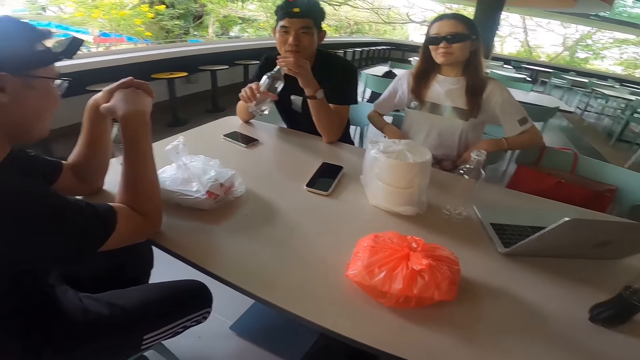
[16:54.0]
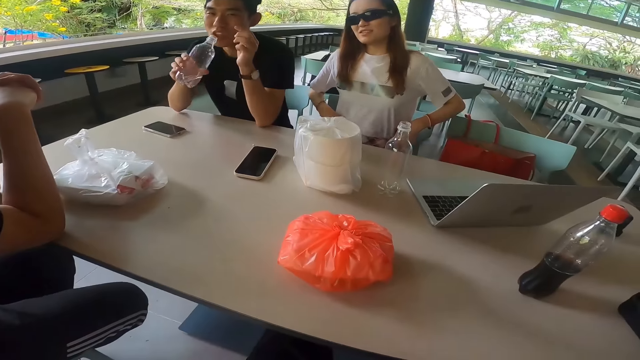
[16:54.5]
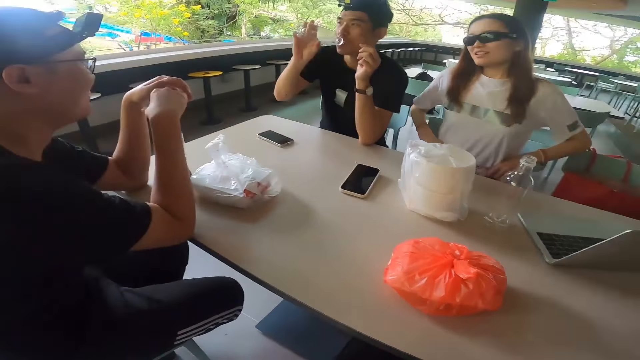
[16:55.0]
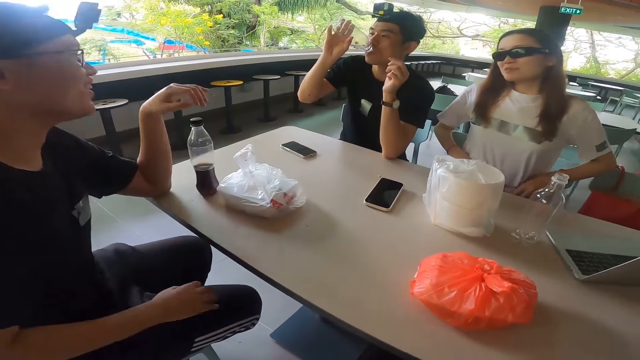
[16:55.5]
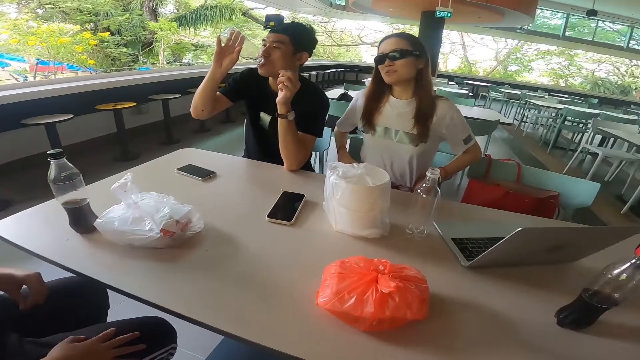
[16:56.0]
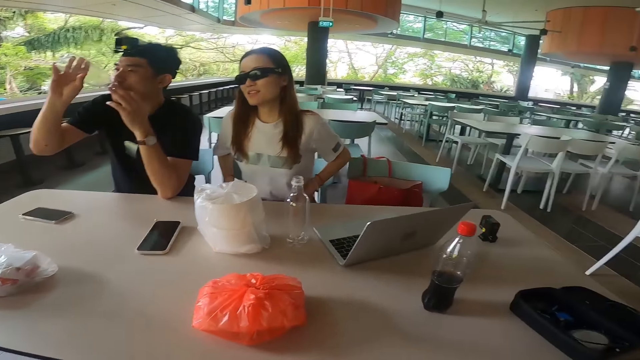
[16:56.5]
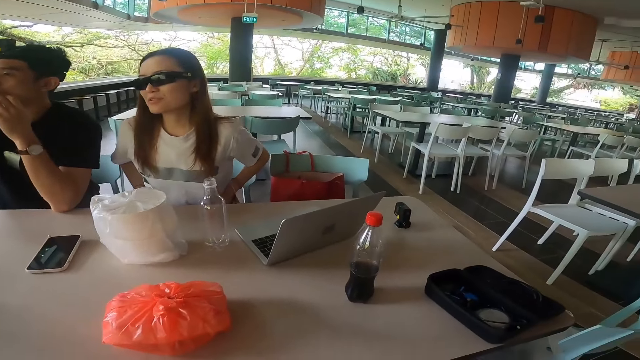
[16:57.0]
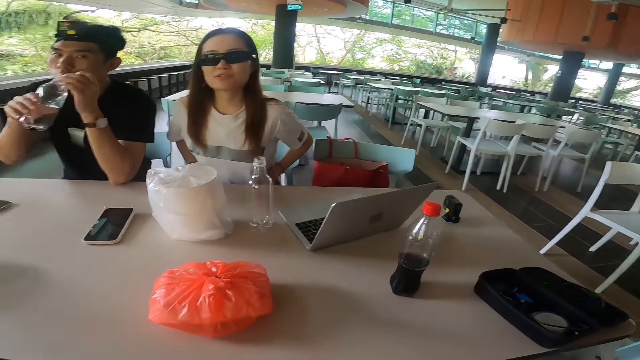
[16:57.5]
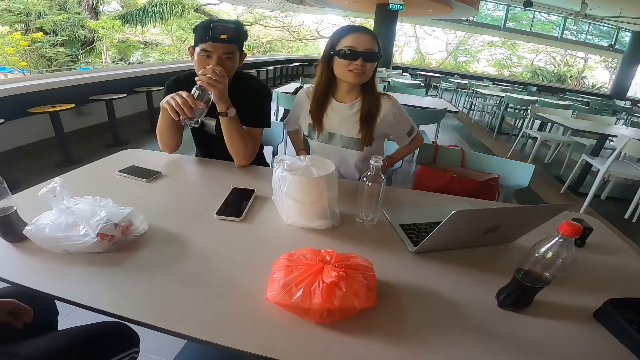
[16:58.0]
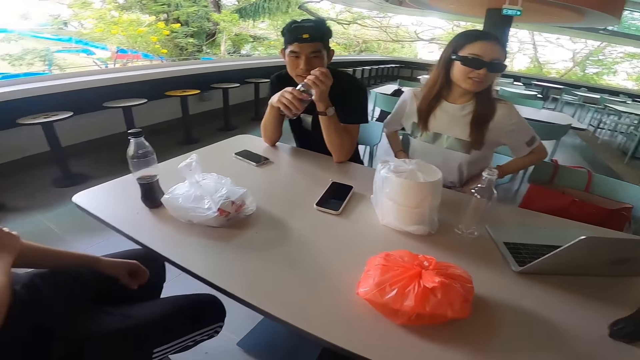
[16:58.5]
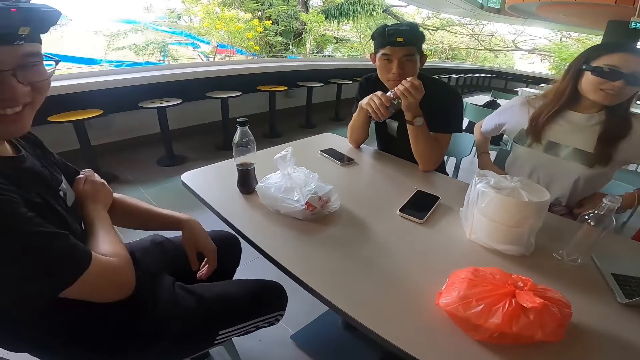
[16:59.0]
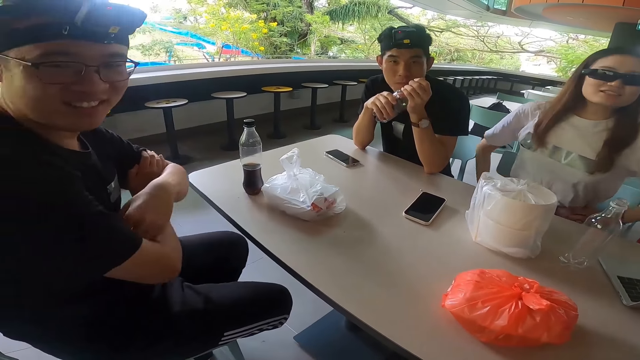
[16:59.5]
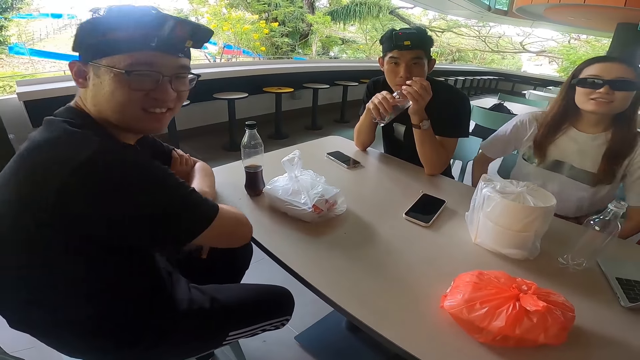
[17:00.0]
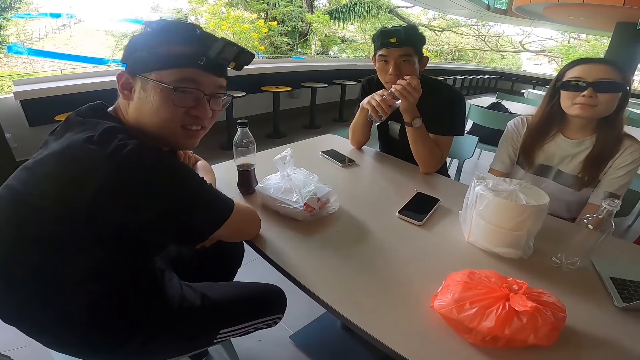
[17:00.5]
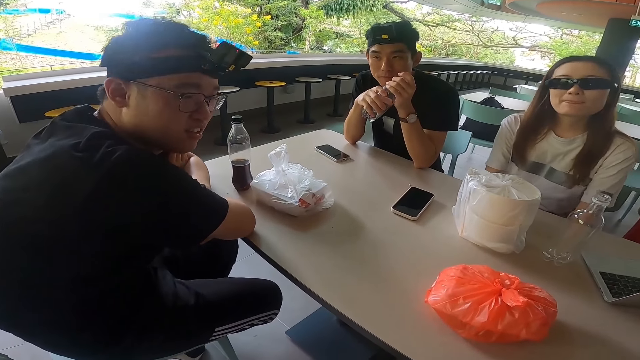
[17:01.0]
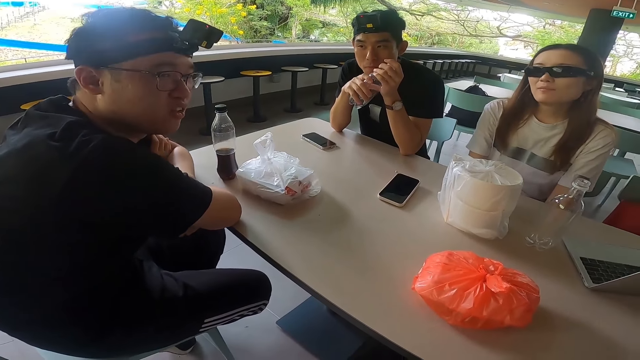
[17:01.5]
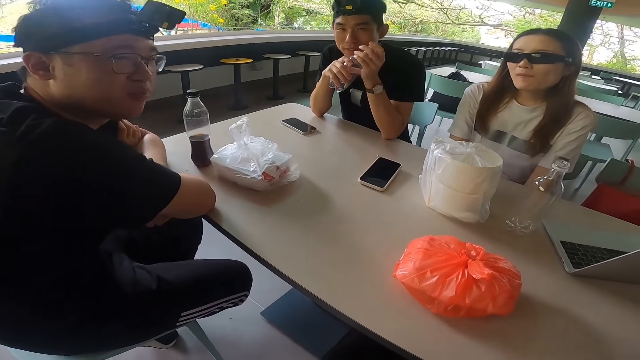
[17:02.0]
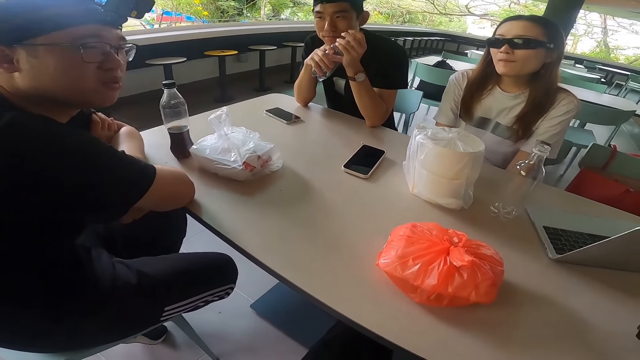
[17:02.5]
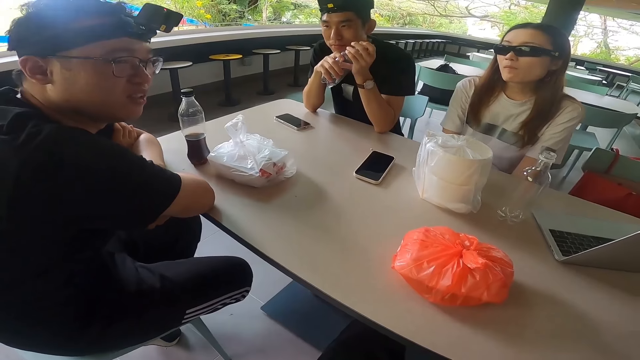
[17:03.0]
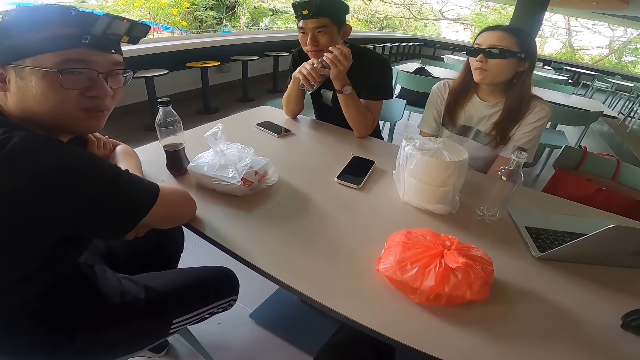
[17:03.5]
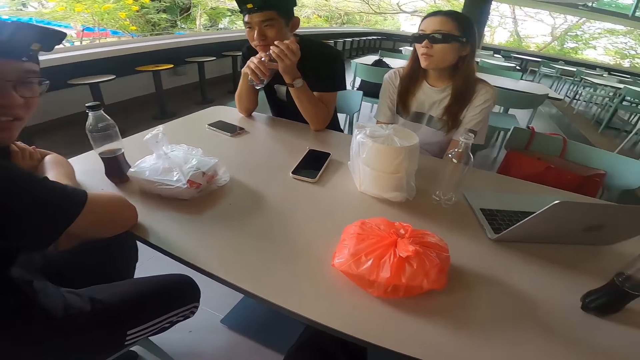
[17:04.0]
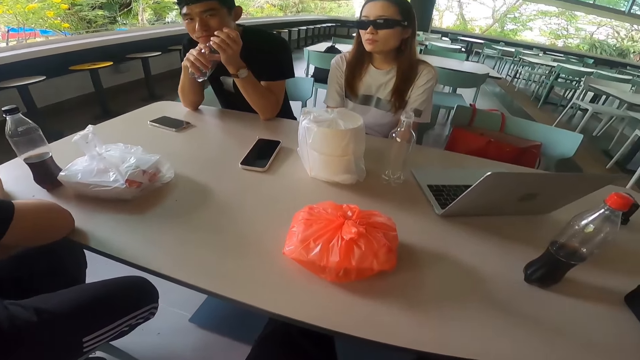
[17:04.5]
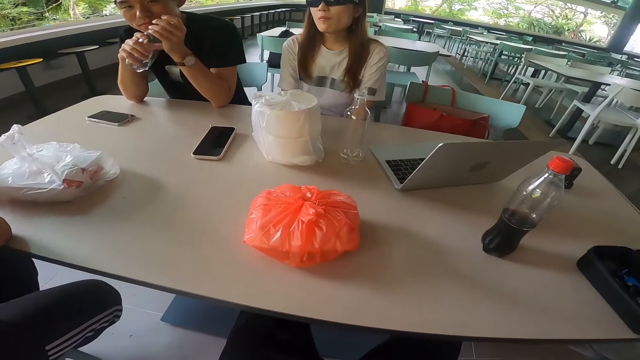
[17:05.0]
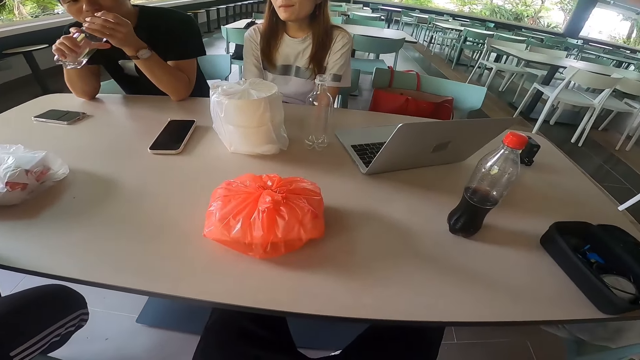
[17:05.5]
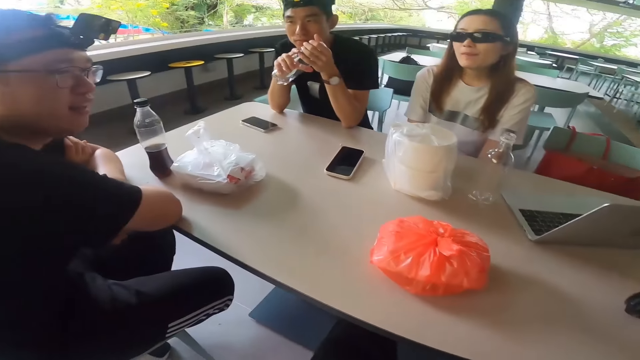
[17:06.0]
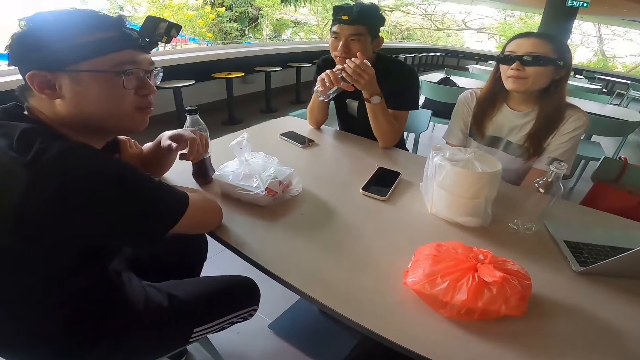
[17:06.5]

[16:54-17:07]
A man drinks water. The man closes the bottle. Another man answers a third man. The camera wearer converses with a man.

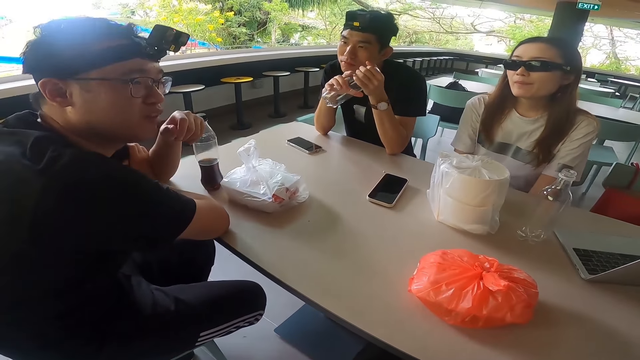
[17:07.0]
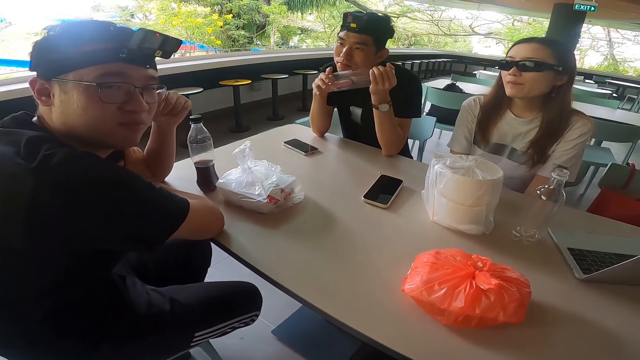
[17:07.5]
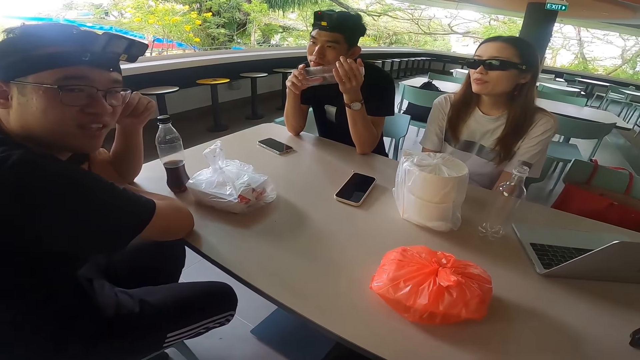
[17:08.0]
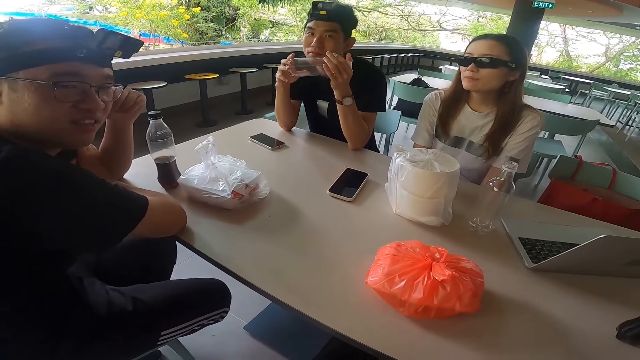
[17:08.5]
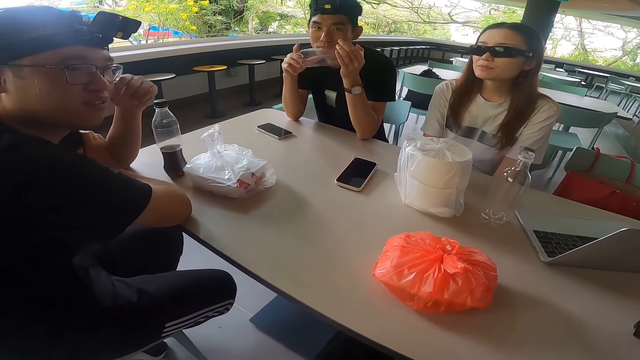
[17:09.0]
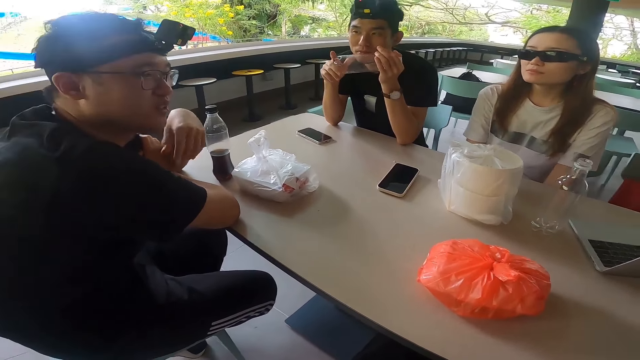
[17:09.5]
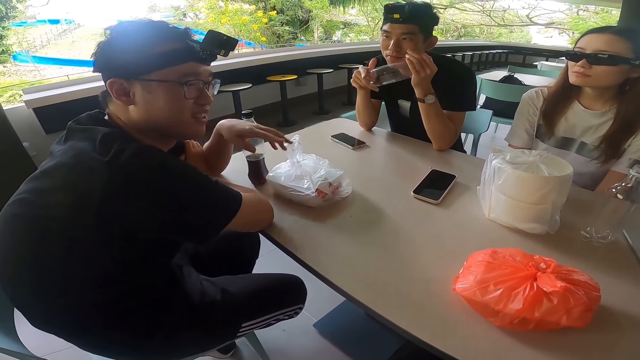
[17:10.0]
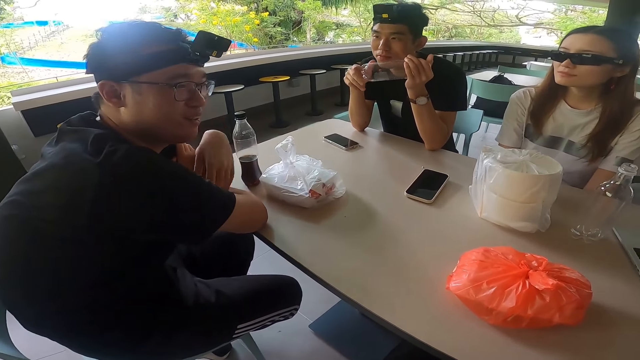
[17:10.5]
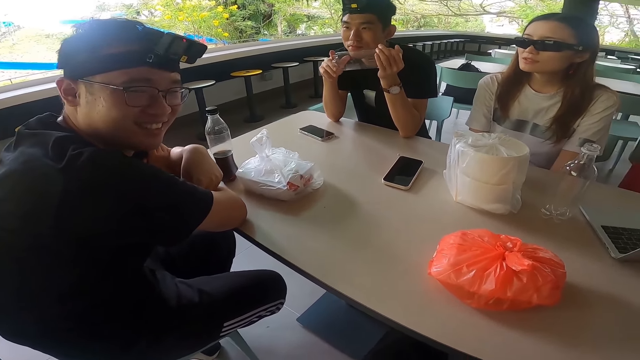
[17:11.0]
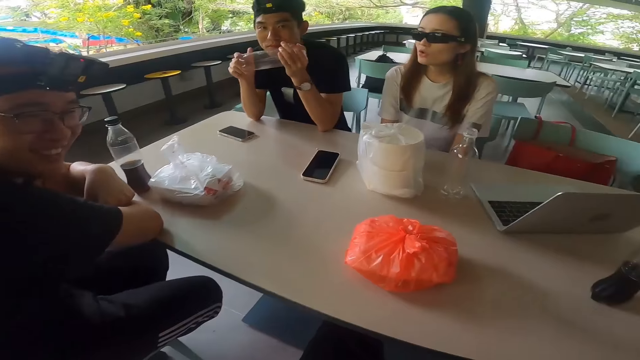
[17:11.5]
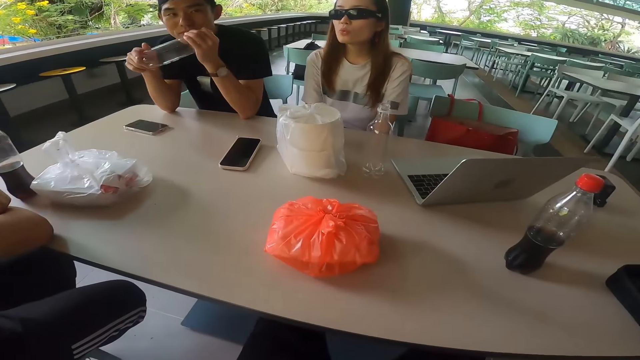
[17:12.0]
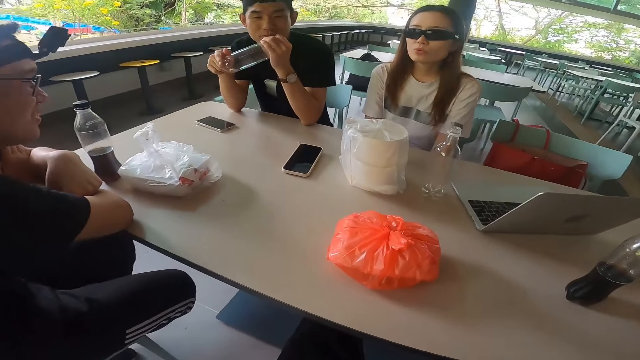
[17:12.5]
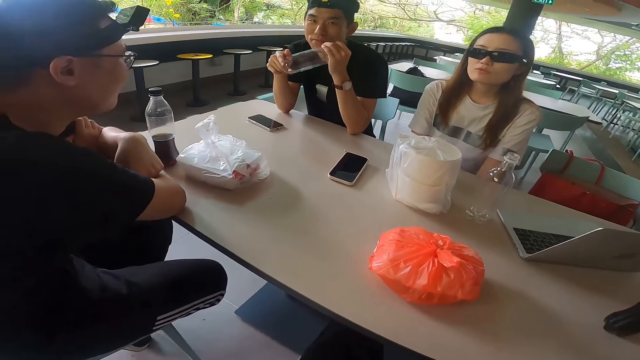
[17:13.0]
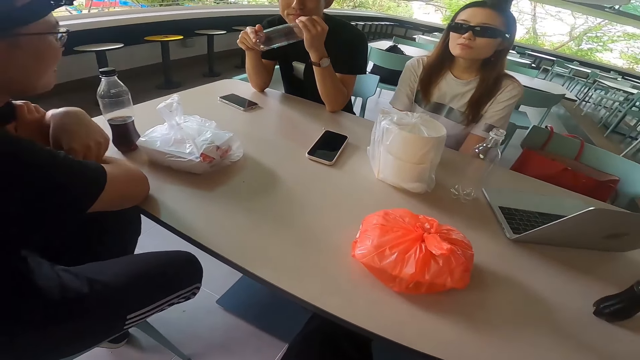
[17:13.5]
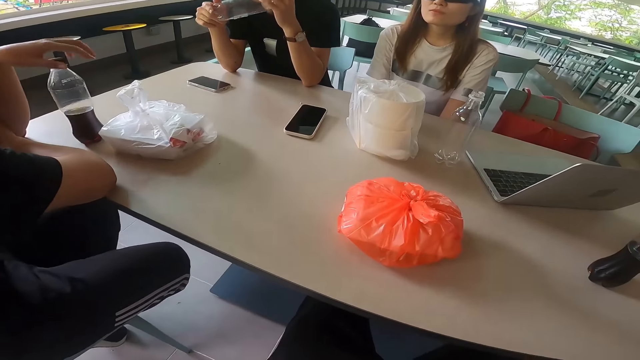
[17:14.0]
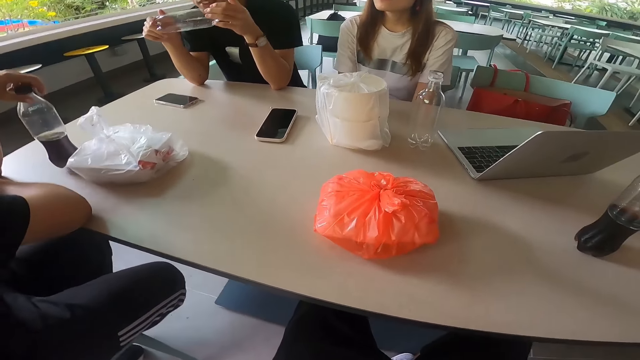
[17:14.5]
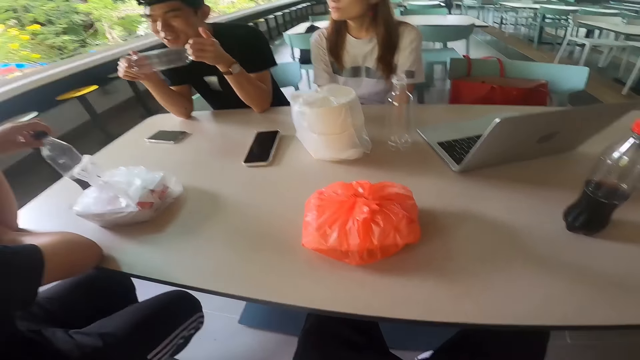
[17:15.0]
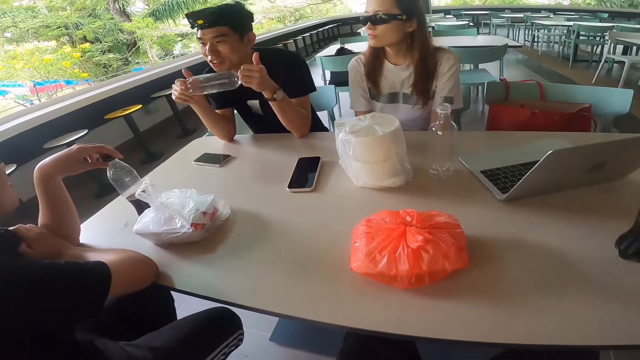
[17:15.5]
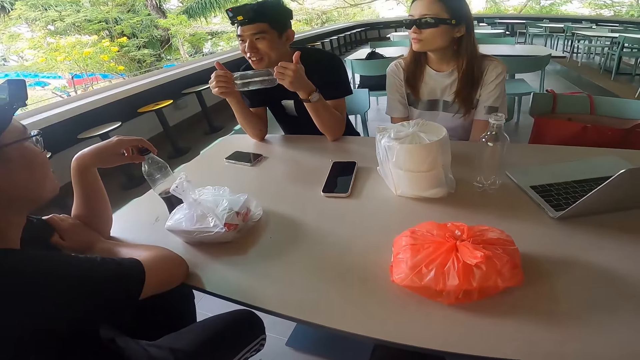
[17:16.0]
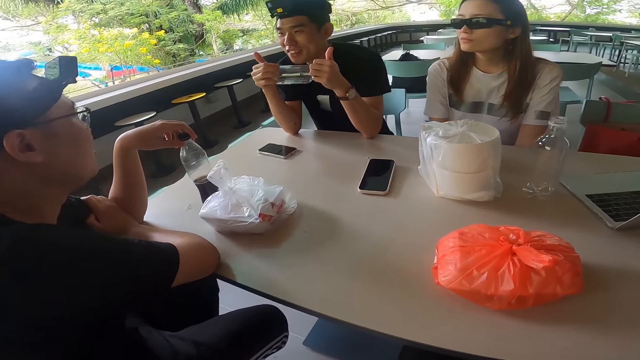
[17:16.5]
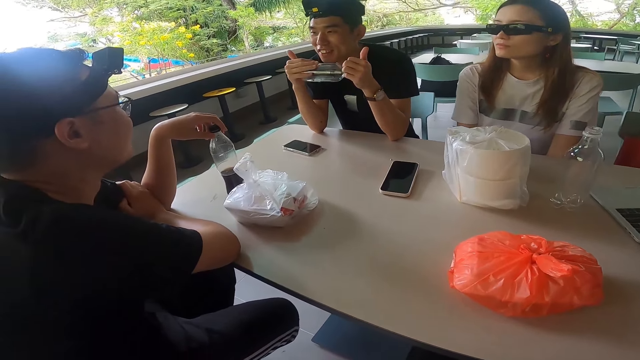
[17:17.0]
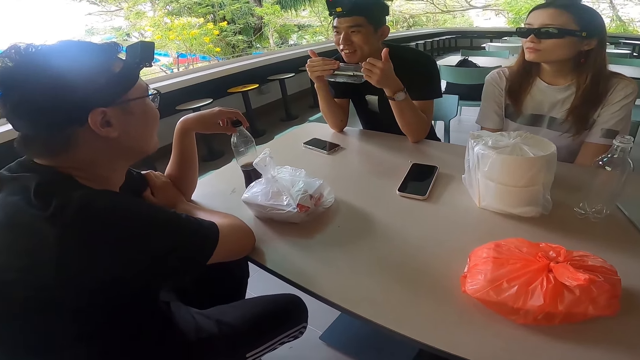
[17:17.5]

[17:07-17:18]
A man holds a bottle.
